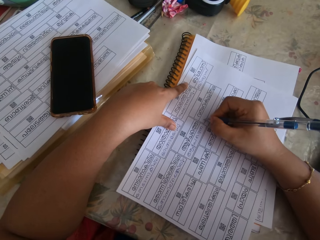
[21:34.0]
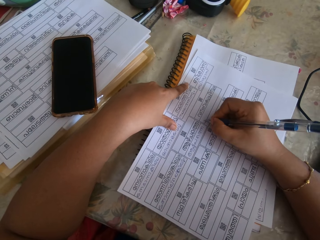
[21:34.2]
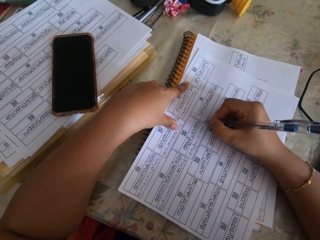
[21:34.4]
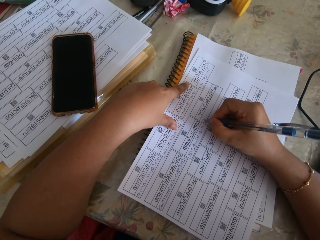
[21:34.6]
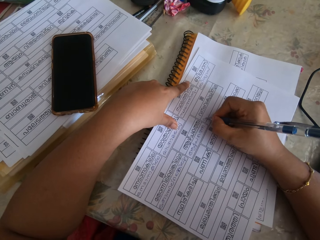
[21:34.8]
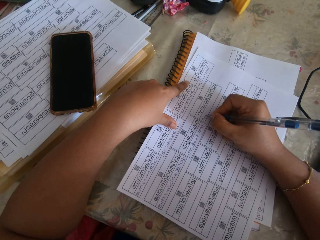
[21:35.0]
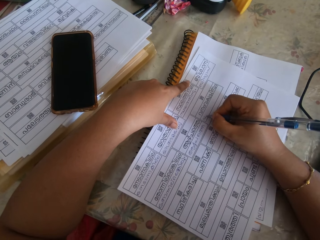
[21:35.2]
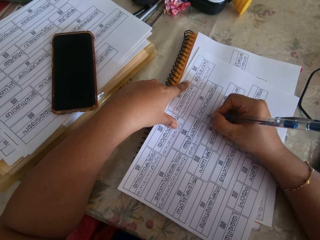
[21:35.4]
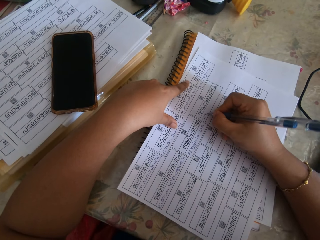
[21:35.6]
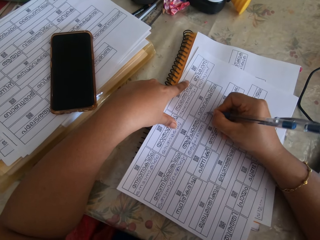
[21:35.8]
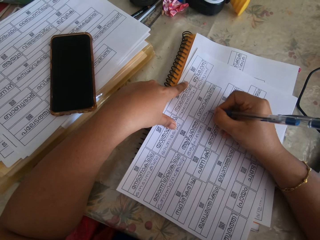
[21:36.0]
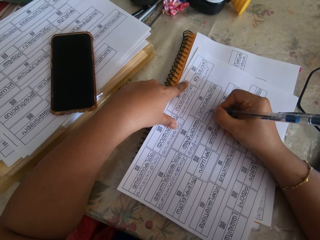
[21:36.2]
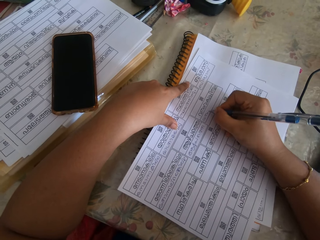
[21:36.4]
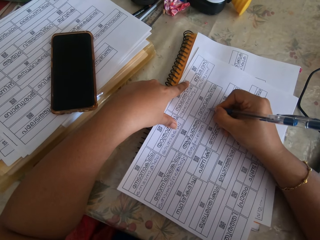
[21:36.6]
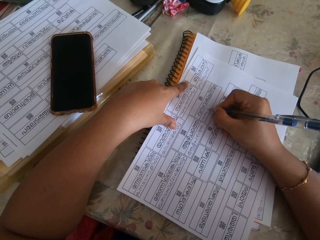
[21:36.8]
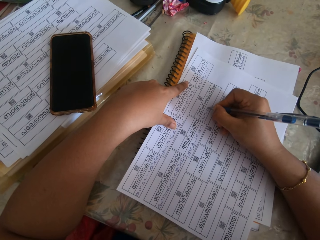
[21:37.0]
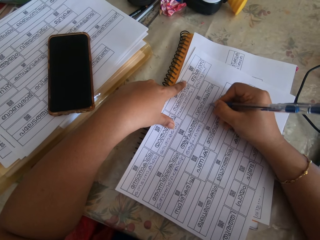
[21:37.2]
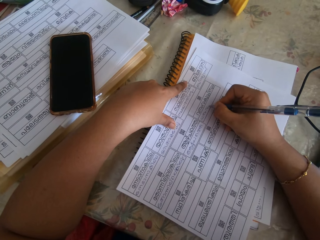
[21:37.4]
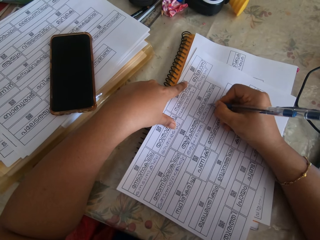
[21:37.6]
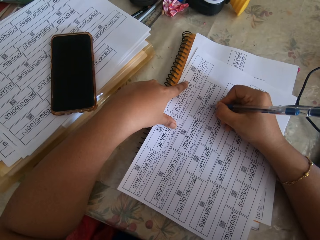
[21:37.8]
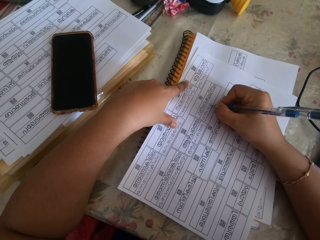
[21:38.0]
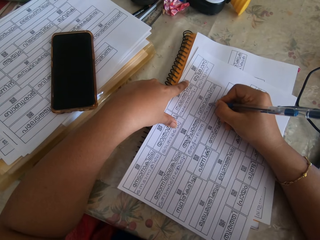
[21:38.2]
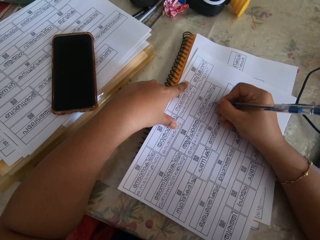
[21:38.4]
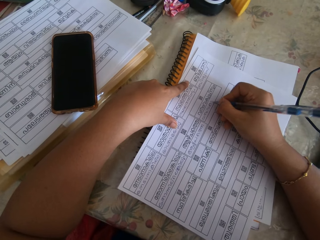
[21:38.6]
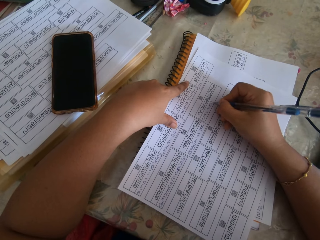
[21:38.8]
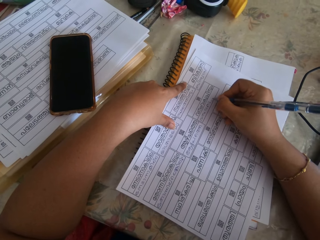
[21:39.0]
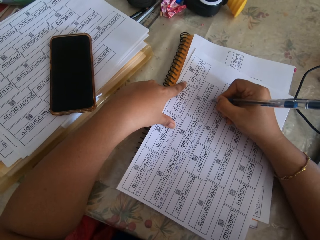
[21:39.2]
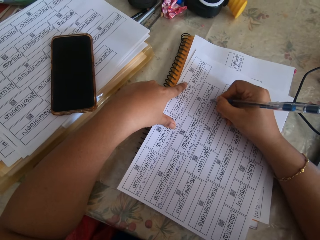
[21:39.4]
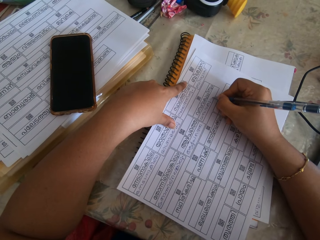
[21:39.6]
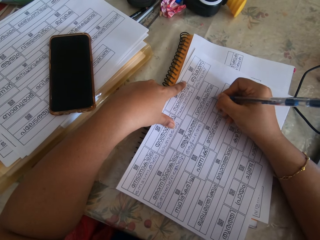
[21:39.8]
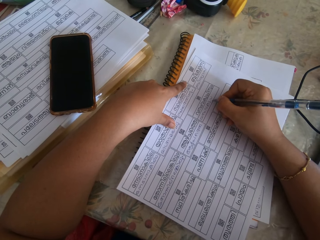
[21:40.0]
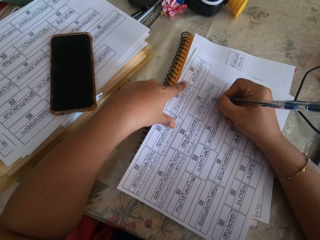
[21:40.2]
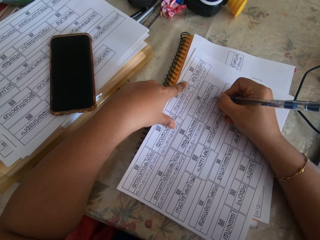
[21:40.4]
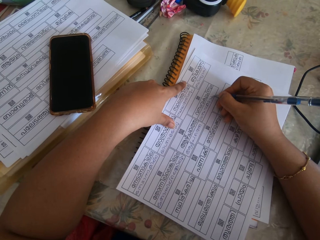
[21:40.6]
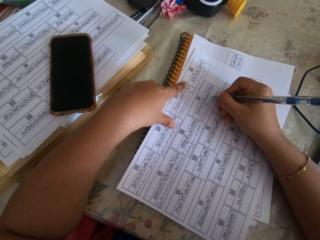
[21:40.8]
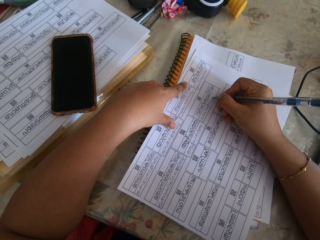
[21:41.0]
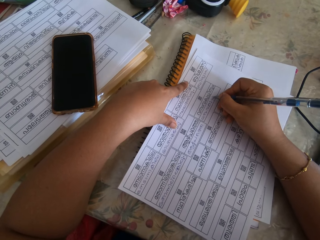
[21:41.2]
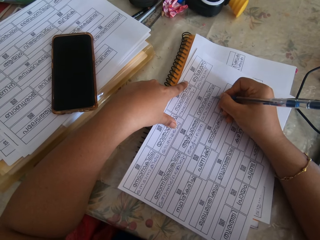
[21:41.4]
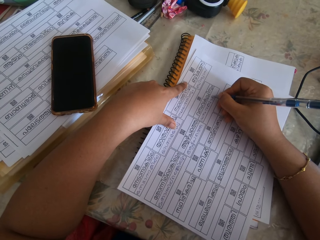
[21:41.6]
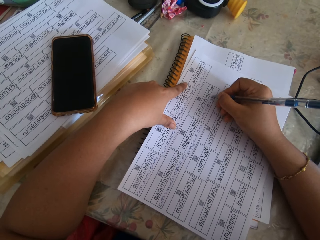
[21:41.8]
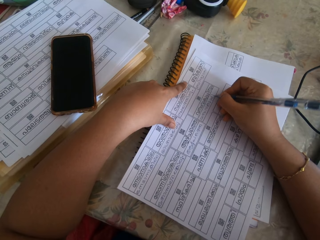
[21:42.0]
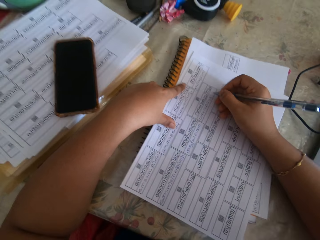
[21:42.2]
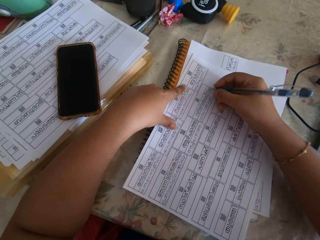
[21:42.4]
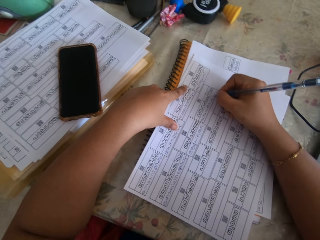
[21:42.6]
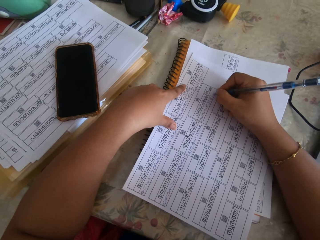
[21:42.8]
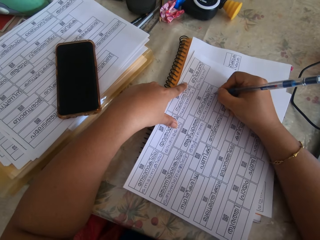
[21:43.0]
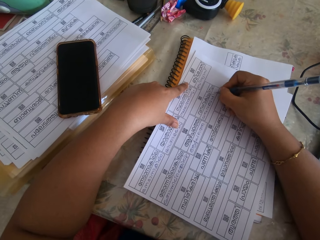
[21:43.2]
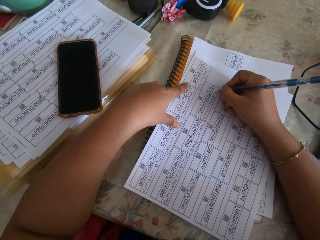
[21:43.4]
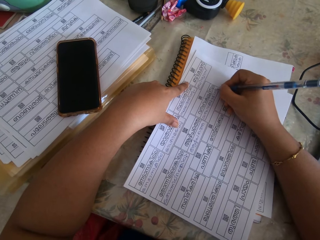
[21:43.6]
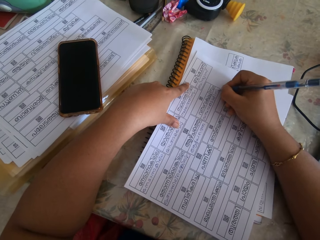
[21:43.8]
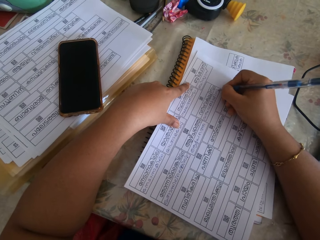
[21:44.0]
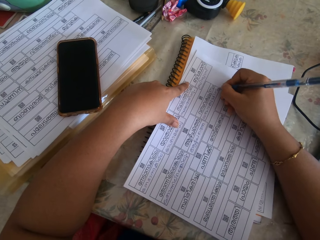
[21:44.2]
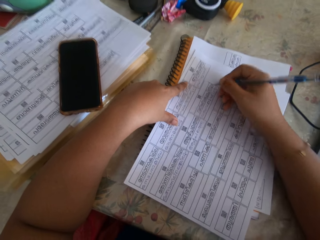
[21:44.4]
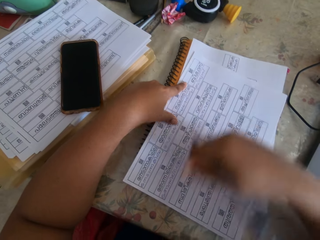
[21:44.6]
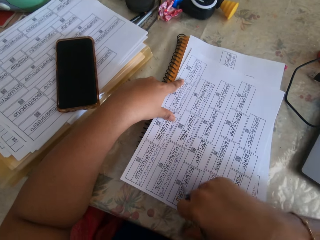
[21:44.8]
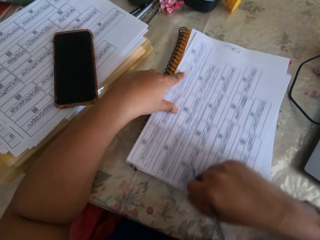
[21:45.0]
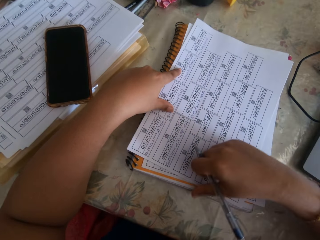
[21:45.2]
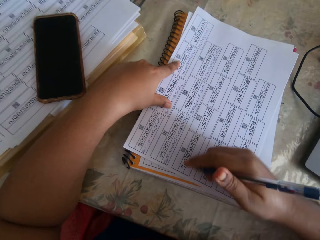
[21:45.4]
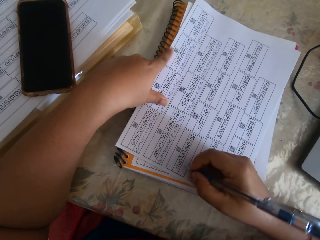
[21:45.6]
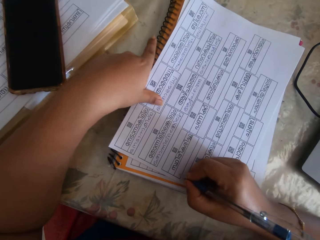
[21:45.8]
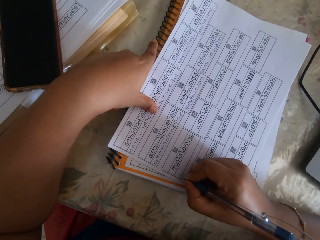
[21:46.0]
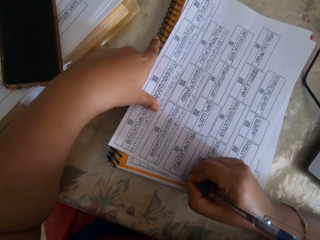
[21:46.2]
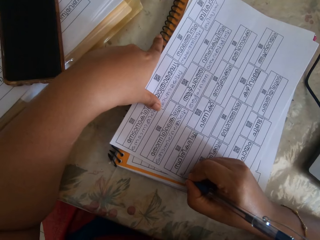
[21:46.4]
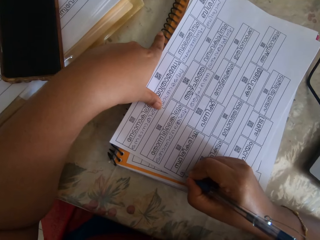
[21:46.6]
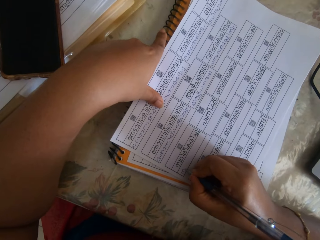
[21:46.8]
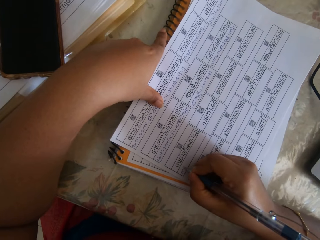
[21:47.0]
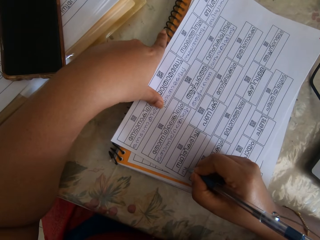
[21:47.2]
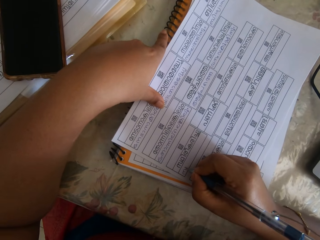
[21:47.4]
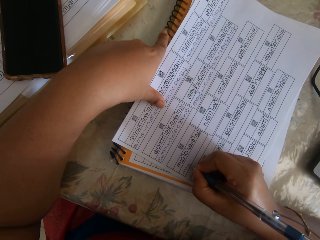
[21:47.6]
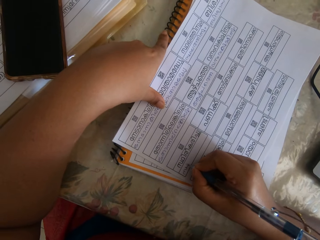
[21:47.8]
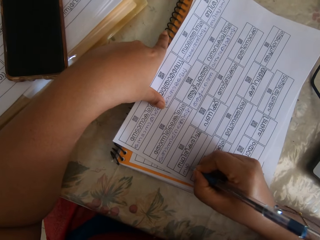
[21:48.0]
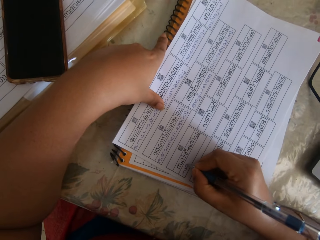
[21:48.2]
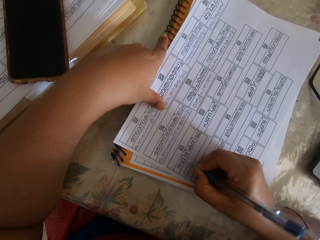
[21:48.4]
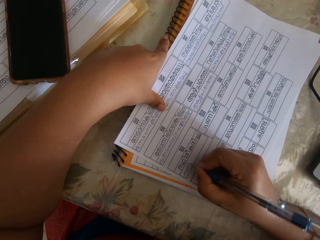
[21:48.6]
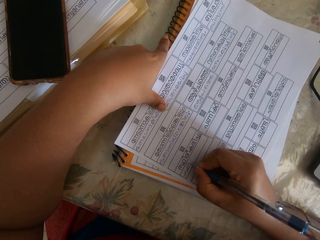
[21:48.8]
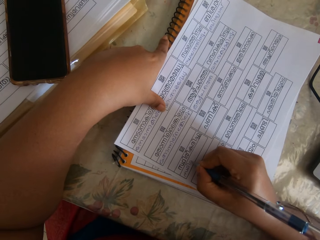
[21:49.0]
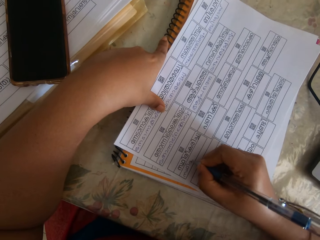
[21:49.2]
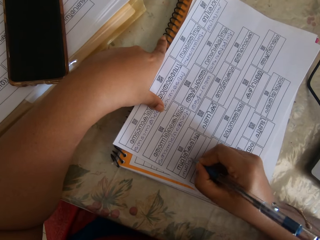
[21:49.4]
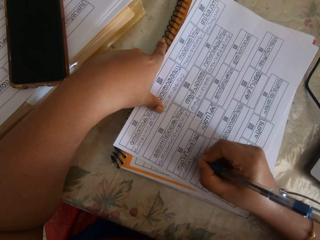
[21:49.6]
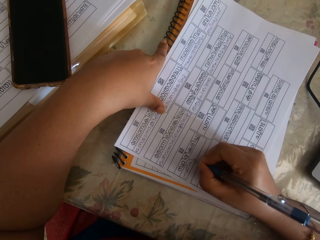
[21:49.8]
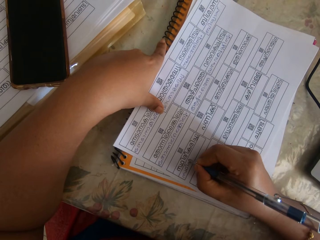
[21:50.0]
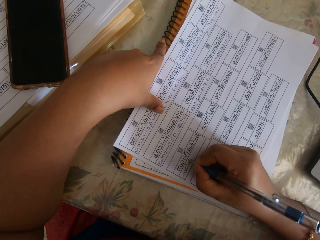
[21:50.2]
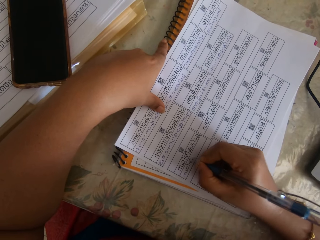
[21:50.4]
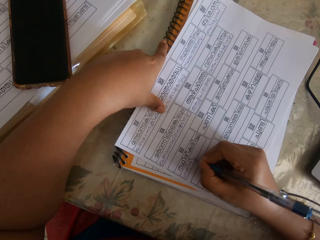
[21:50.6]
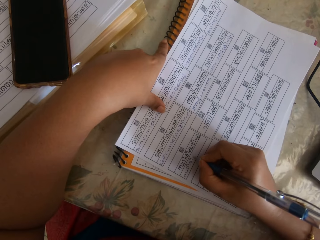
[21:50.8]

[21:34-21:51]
The camera wearer adjusts the paper on the book with his right hand. He writes on the paper with the pen in his right hand.

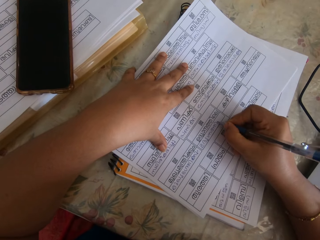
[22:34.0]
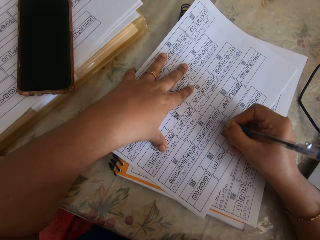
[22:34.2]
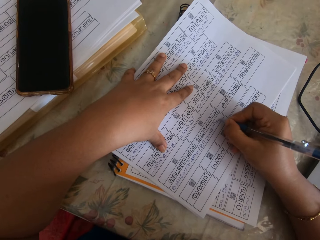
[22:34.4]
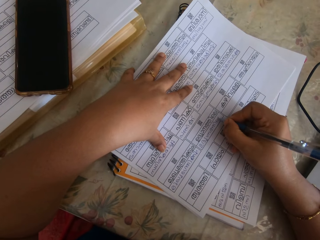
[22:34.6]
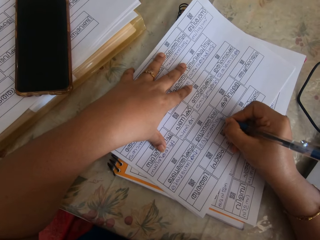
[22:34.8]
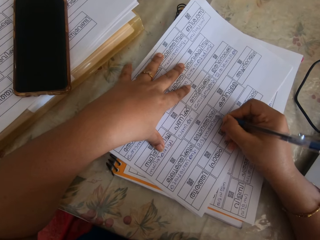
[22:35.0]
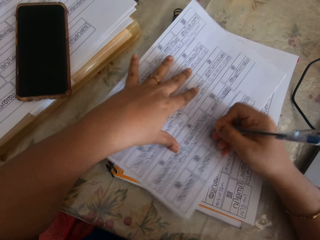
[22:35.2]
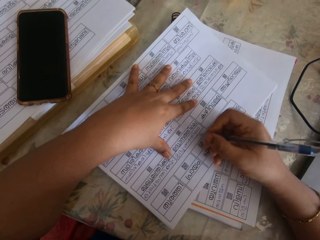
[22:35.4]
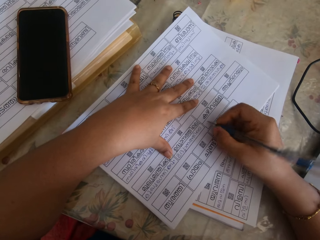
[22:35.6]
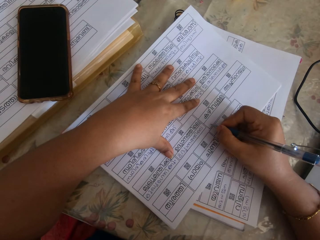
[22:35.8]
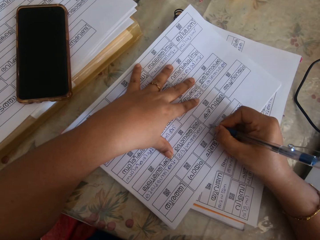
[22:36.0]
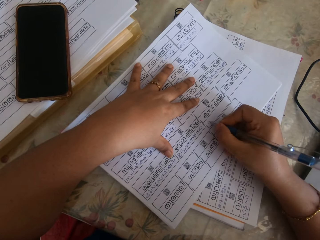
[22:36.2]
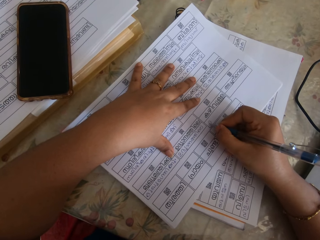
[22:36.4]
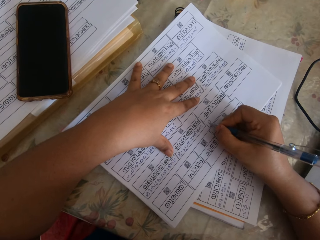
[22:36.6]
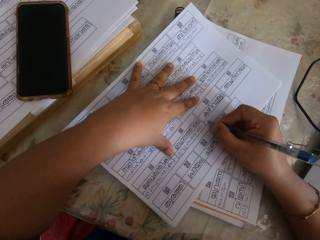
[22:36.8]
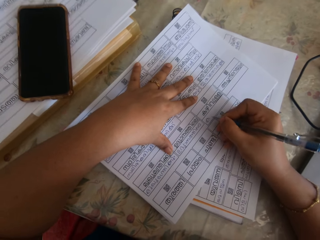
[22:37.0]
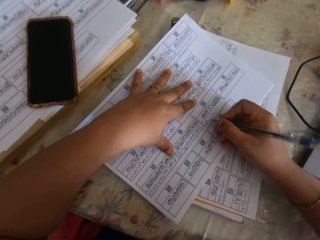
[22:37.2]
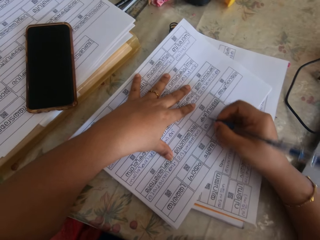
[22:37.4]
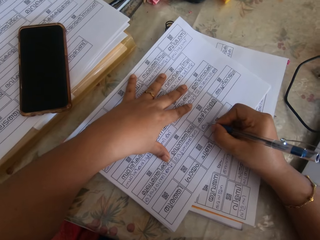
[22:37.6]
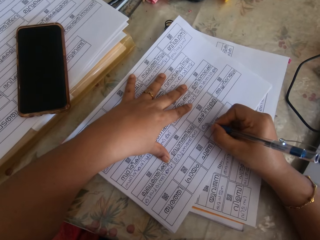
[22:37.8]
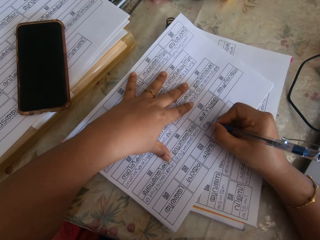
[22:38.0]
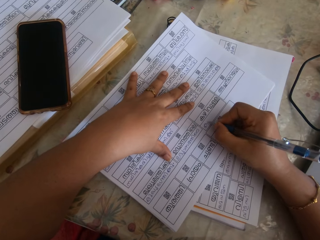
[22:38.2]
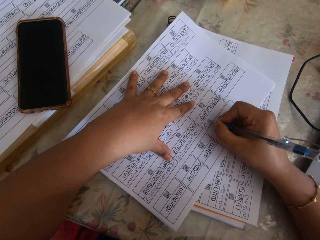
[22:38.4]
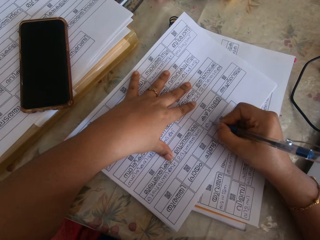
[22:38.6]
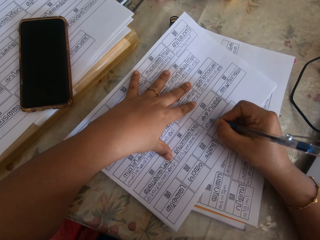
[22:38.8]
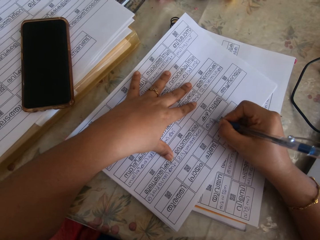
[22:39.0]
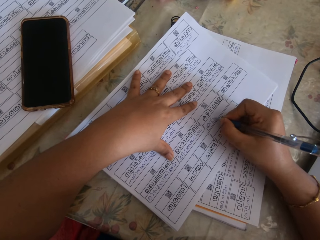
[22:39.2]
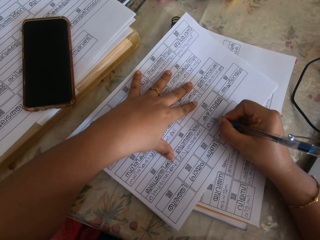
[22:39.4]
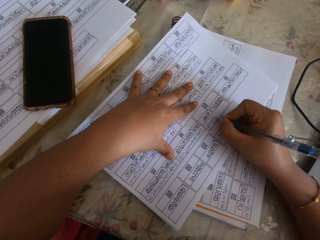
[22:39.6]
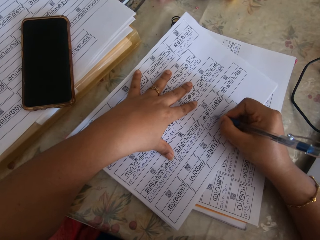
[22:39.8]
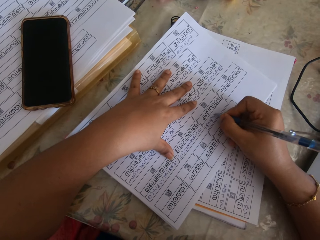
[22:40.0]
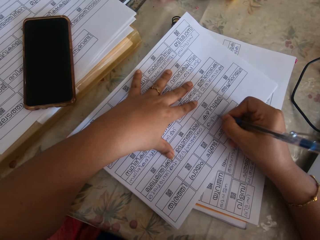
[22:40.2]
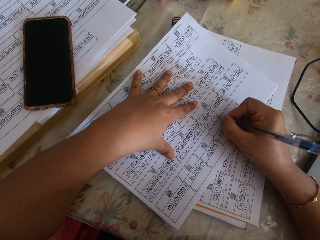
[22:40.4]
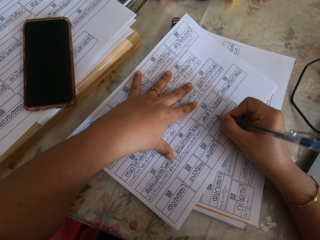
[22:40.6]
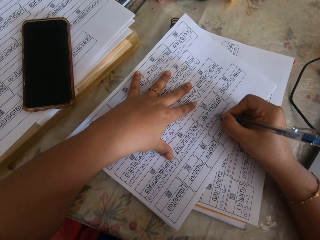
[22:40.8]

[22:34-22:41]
The camera wearer adjusts the sheet of paper.
